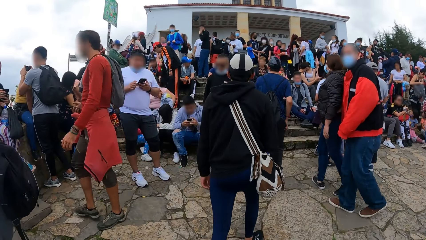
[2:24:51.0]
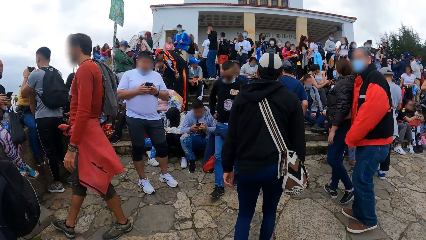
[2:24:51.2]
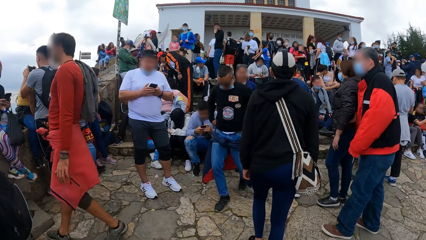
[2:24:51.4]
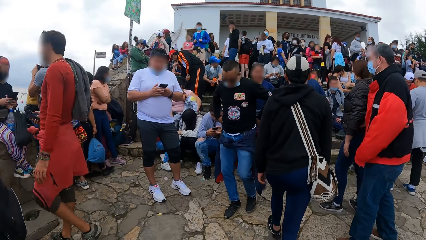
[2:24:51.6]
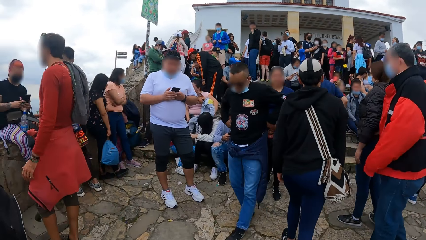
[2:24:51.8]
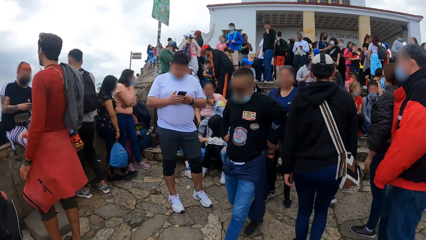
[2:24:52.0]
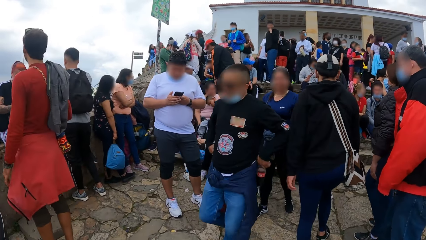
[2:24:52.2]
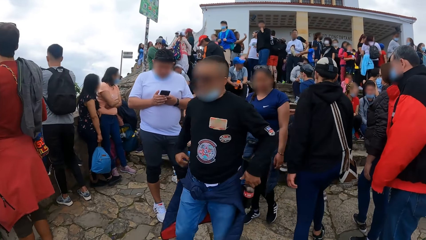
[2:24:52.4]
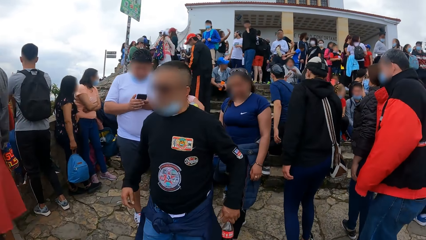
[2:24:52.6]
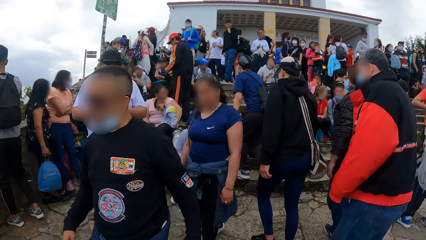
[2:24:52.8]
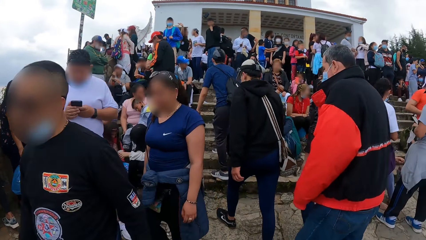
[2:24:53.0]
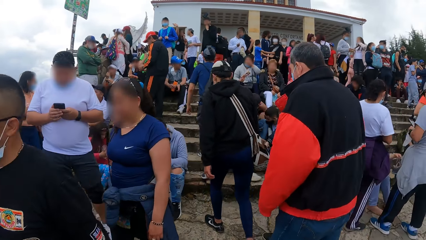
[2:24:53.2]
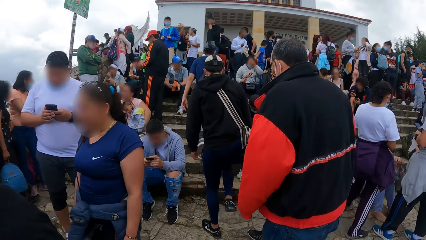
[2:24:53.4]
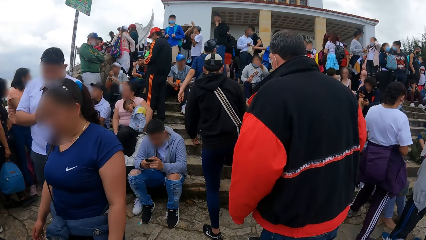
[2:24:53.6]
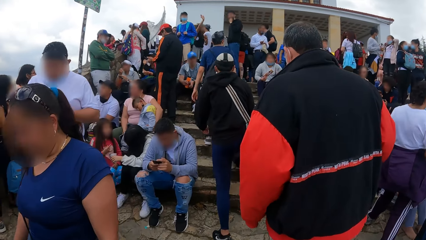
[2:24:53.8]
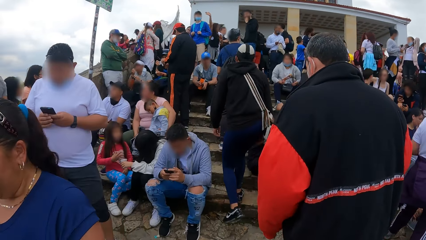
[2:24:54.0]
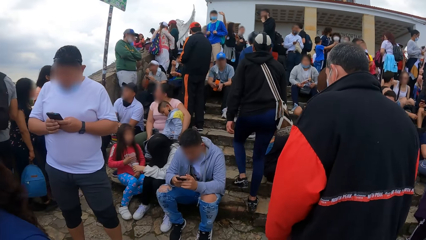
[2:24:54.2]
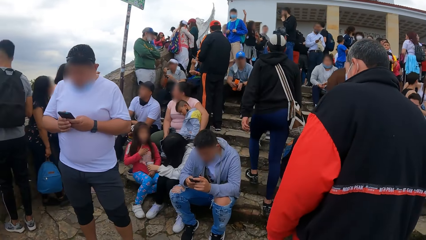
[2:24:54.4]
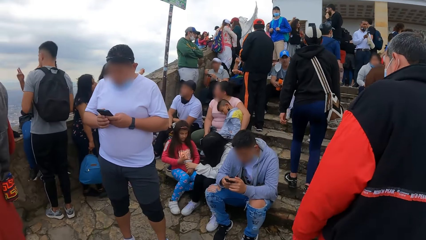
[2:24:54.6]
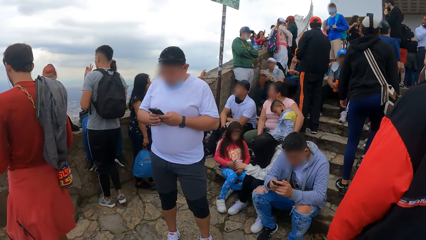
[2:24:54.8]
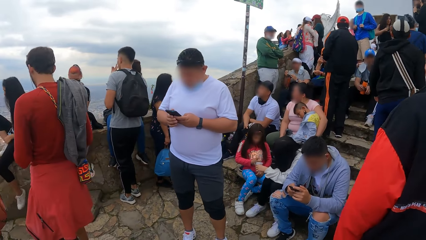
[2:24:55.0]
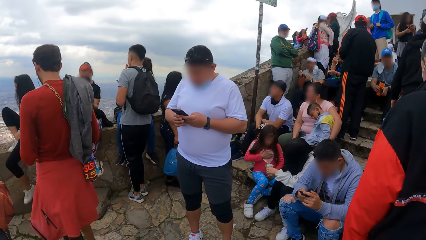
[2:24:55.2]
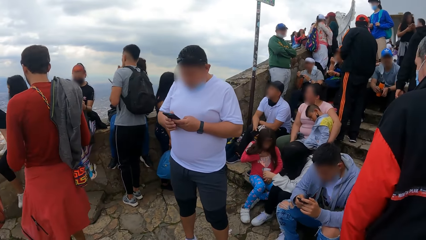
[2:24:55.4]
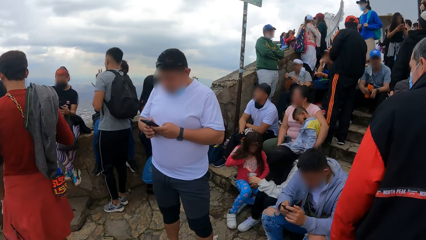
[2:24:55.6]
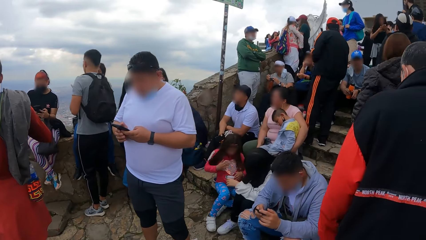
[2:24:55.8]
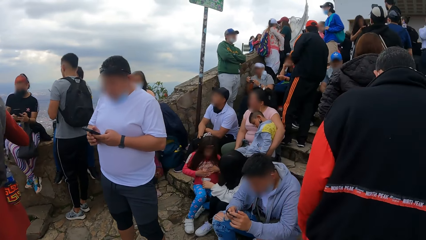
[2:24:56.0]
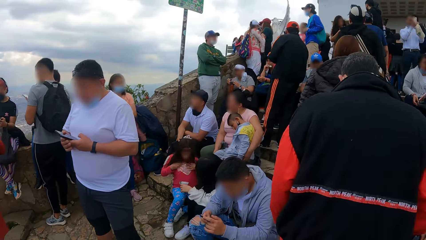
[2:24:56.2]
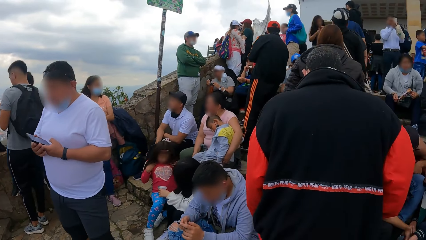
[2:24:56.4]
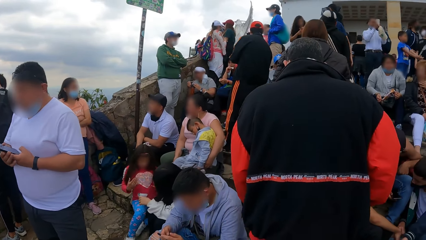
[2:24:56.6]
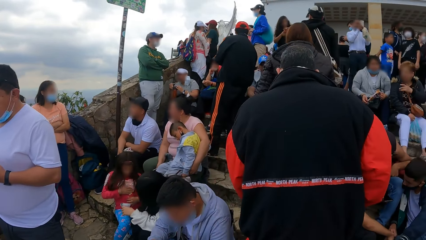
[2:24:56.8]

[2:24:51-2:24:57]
The camera wearer walks.

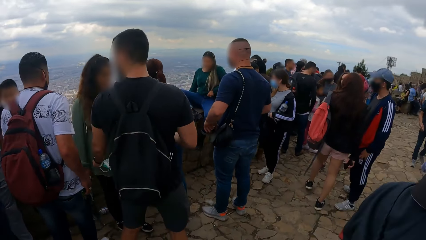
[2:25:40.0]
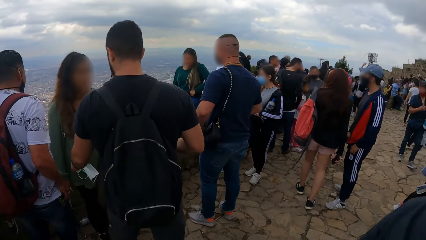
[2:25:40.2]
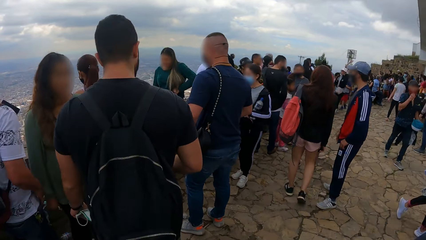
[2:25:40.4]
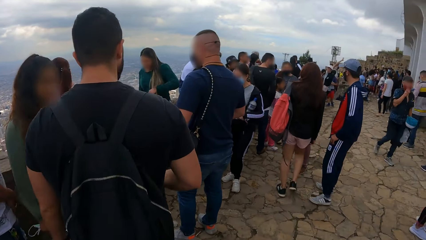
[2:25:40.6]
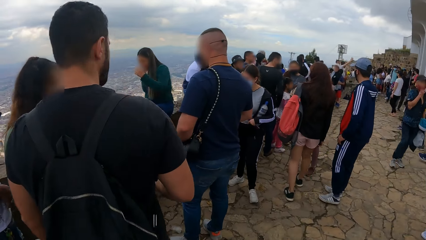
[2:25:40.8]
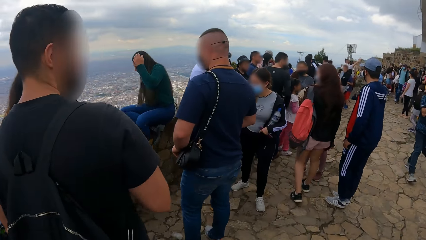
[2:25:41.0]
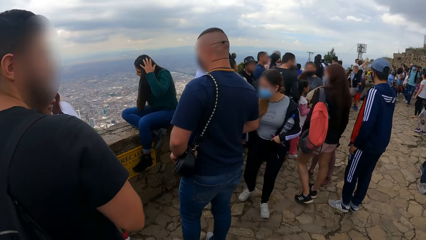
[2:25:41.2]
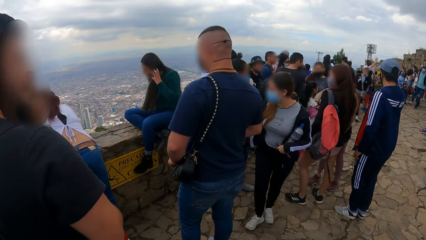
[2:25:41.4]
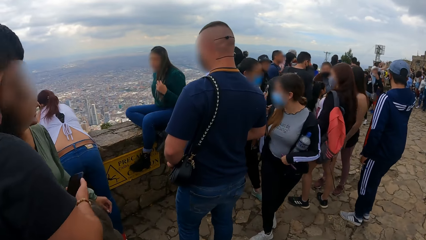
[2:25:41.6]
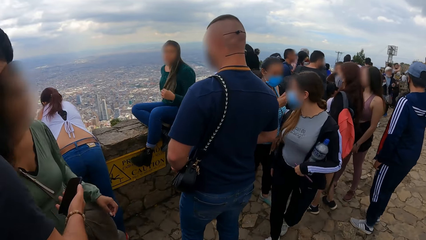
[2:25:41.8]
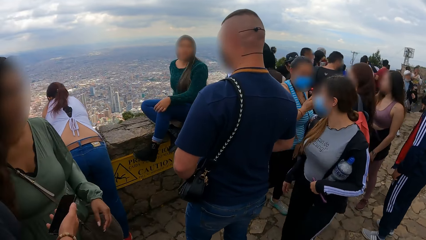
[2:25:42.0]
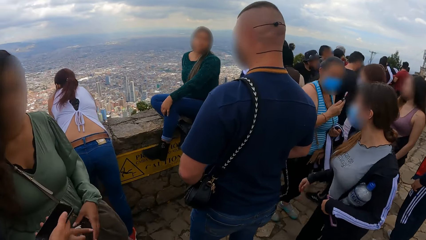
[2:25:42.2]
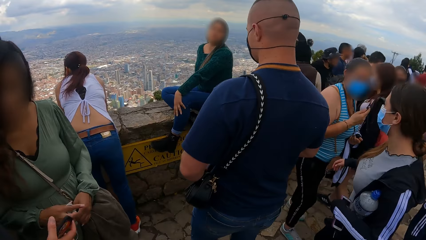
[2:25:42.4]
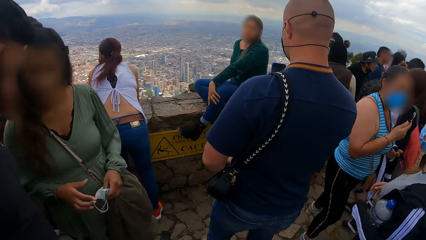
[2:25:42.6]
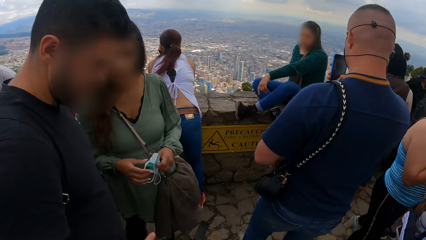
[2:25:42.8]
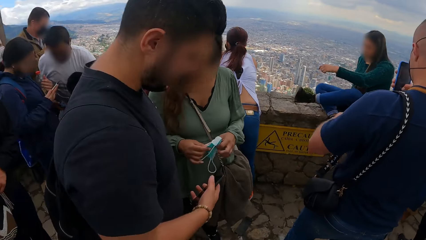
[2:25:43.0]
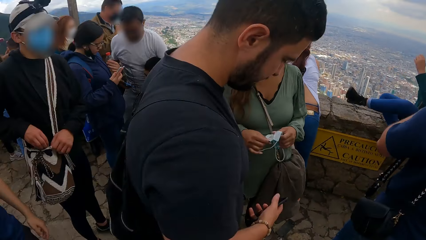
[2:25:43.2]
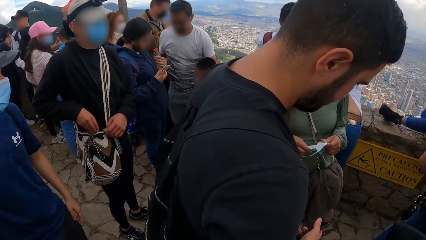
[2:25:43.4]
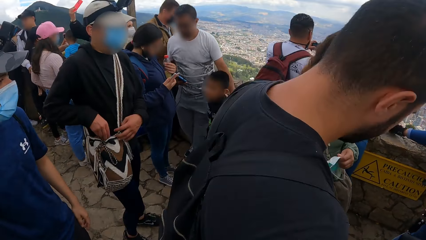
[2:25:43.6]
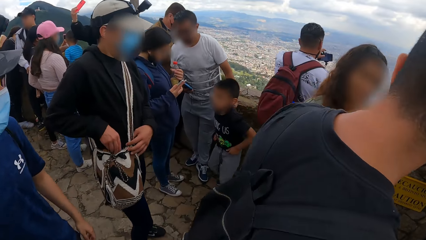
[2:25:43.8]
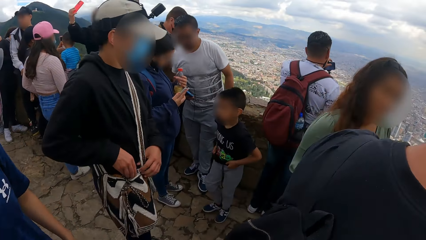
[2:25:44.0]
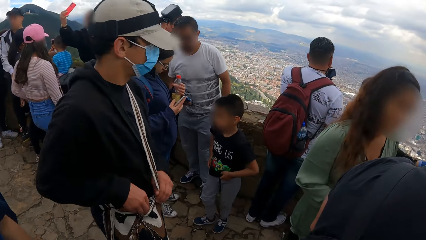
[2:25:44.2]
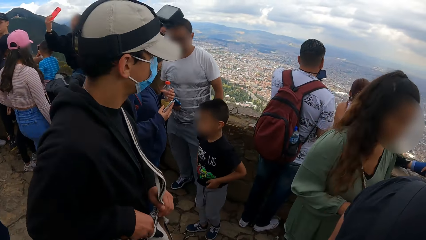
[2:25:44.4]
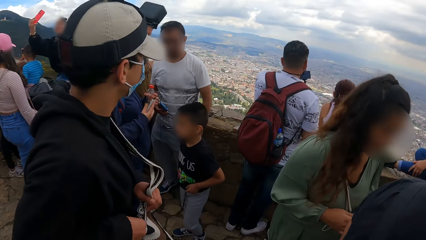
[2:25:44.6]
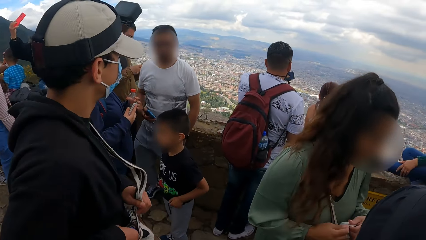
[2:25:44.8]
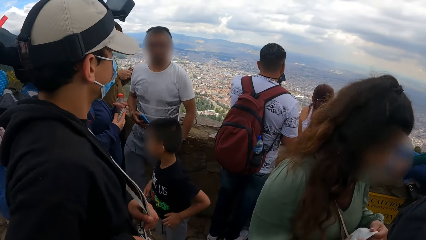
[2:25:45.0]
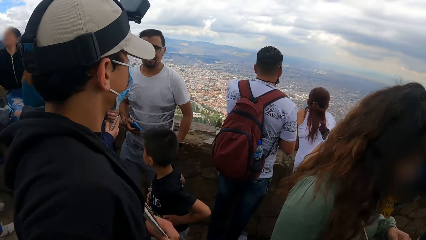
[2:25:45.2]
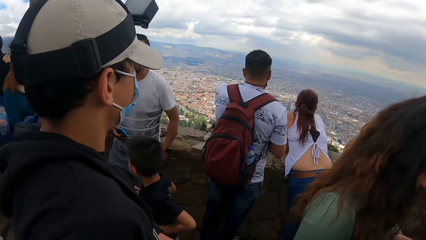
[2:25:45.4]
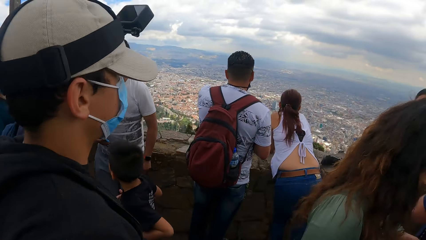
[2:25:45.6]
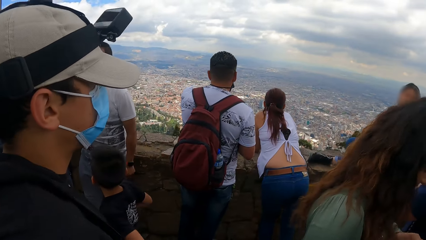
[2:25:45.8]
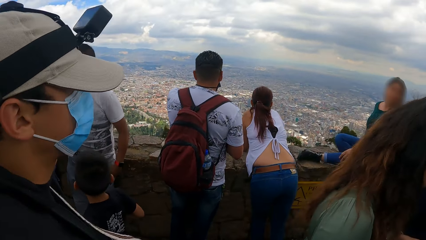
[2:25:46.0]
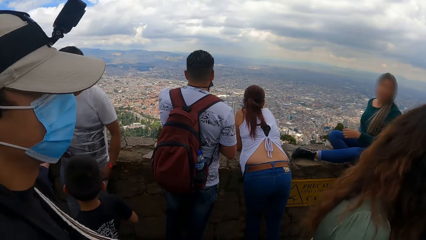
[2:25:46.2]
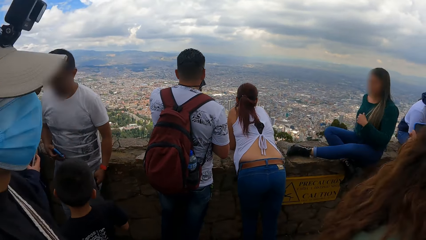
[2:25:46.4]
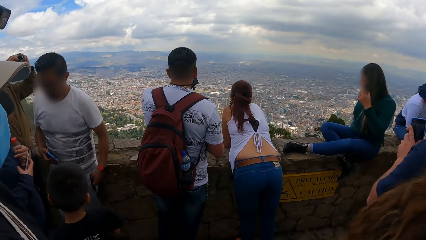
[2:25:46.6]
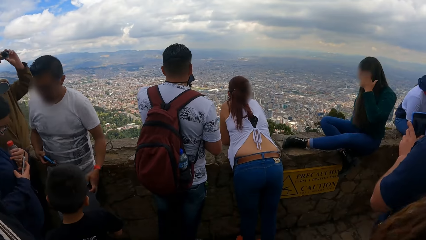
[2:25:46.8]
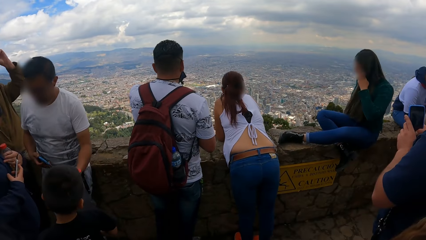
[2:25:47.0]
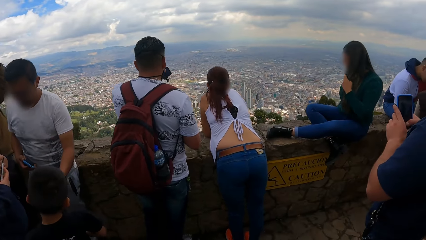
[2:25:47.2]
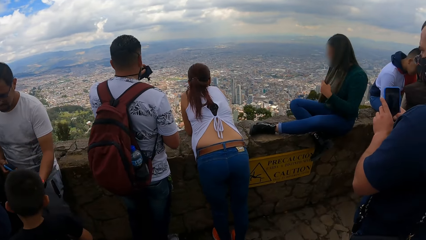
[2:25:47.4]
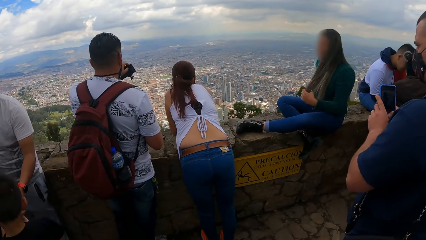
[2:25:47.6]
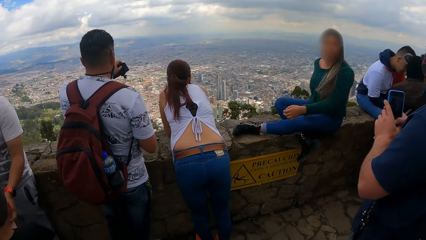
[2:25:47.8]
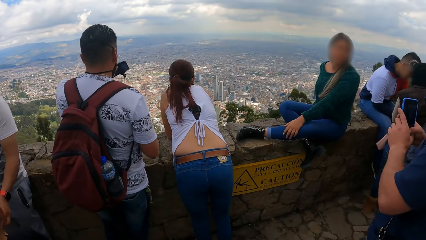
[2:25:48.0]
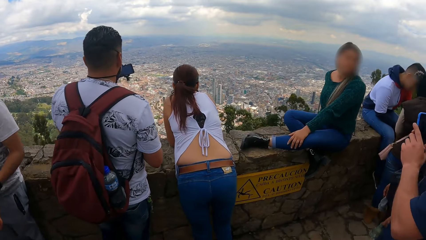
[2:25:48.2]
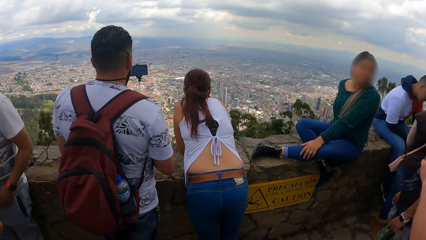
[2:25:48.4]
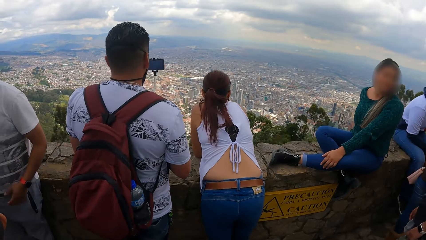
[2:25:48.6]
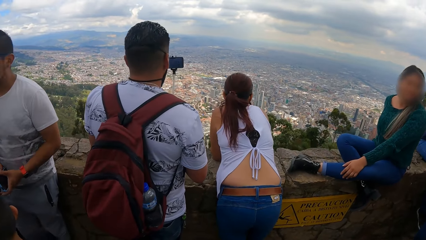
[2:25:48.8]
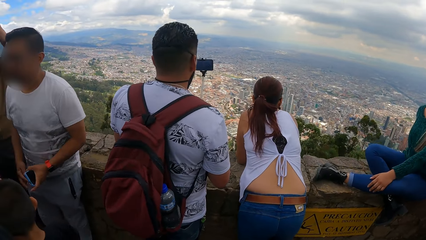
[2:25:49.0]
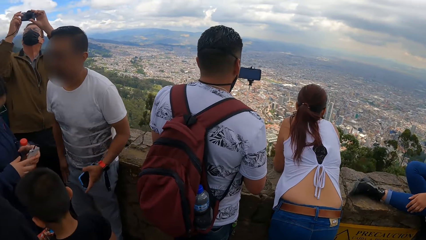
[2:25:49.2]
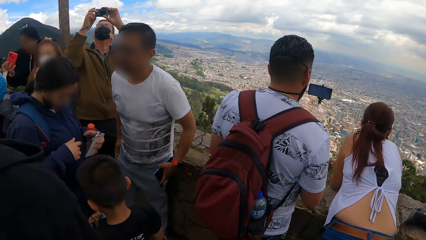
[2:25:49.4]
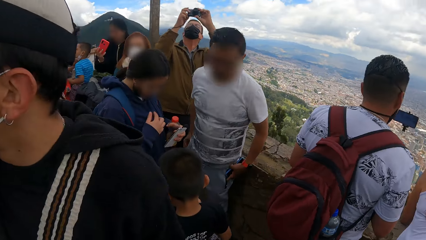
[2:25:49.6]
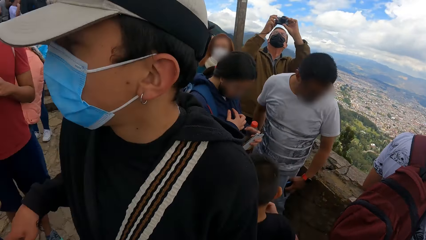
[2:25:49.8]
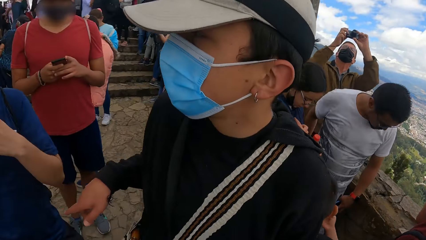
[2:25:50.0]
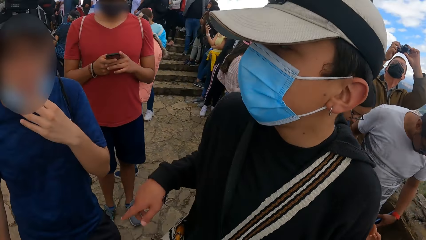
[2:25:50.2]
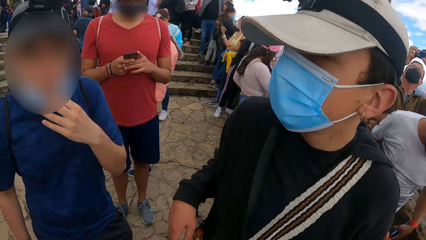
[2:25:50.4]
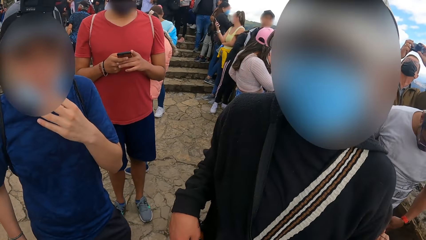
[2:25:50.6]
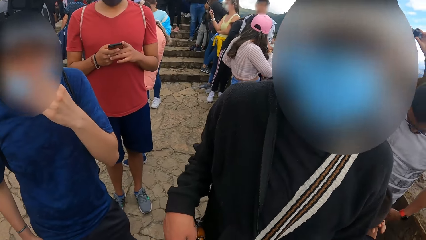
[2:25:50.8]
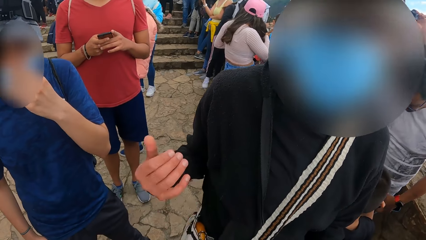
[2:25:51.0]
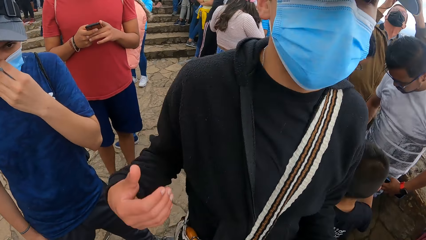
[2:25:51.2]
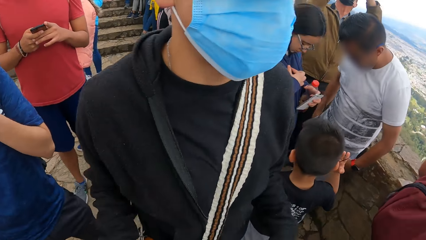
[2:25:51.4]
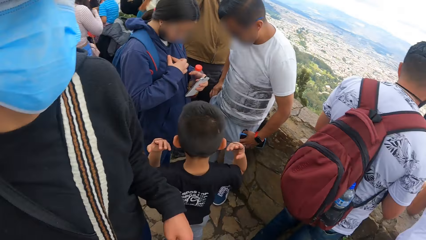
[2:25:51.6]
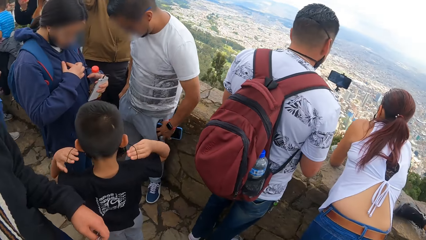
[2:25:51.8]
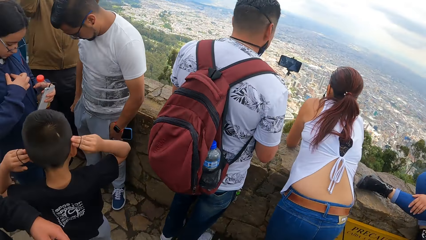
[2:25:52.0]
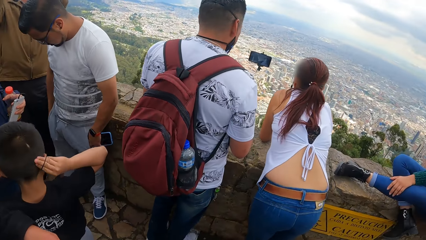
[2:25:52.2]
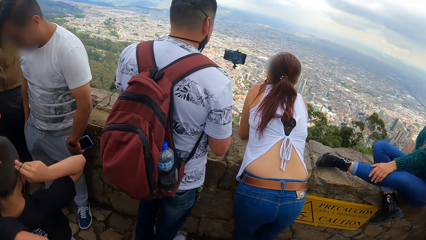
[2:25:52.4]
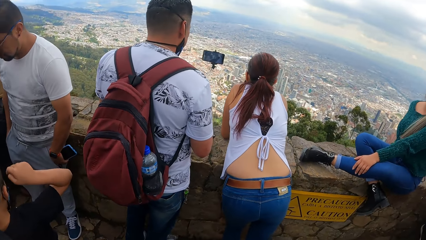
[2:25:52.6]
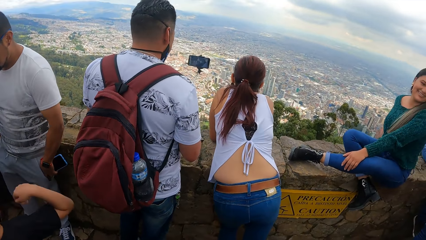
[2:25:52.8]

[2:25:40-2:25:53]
The camera wearer looks around. They converse with the man.
